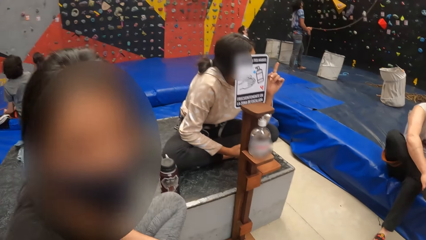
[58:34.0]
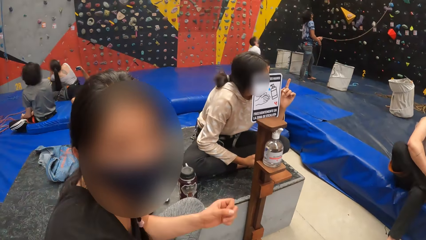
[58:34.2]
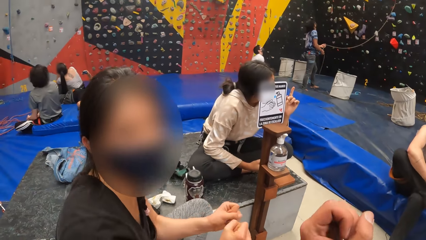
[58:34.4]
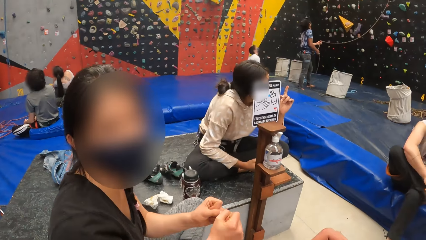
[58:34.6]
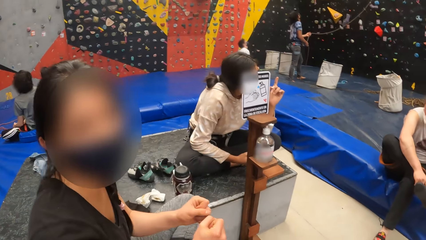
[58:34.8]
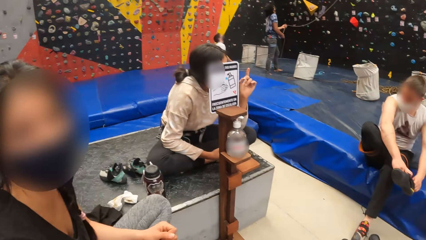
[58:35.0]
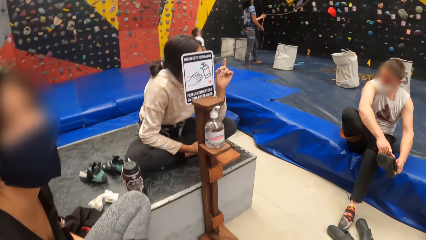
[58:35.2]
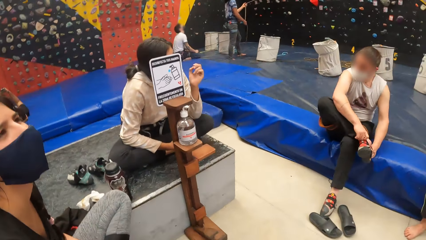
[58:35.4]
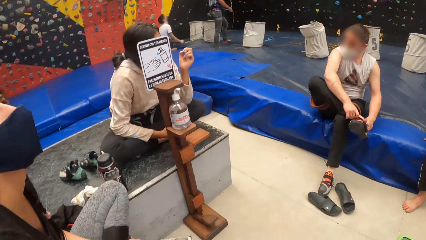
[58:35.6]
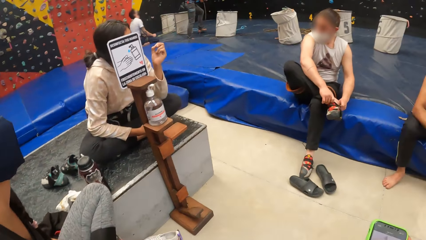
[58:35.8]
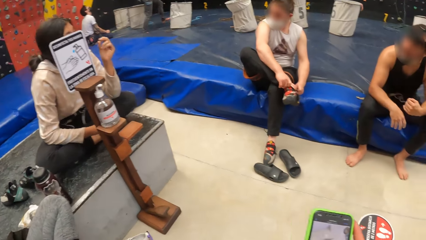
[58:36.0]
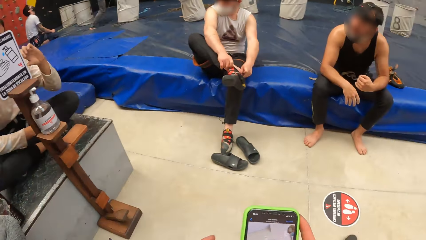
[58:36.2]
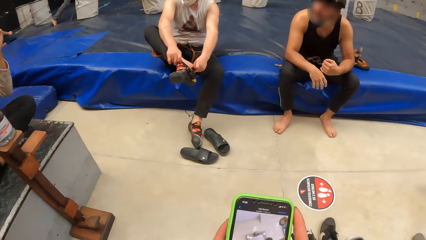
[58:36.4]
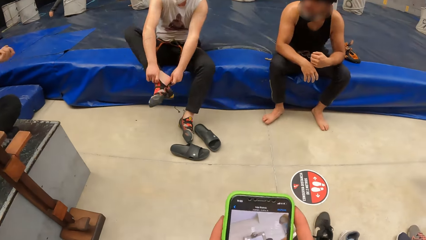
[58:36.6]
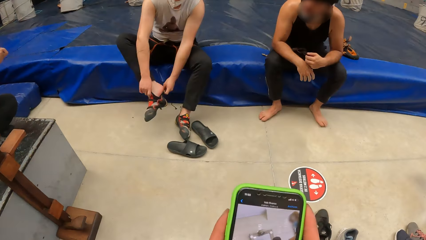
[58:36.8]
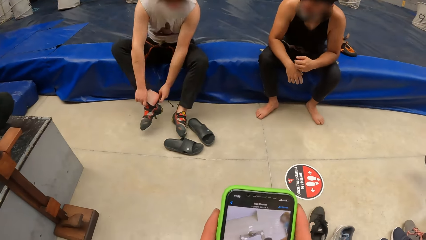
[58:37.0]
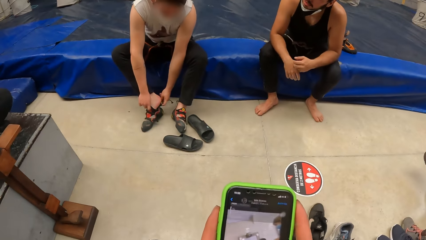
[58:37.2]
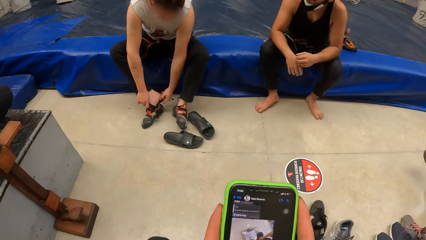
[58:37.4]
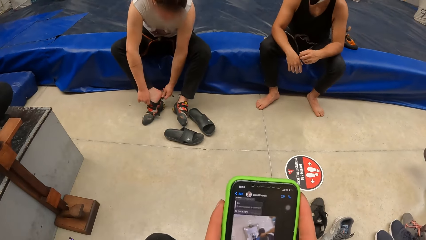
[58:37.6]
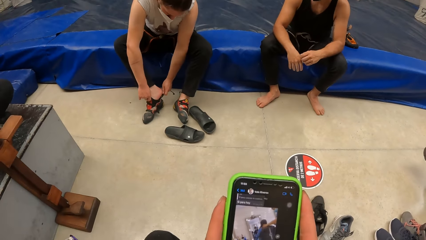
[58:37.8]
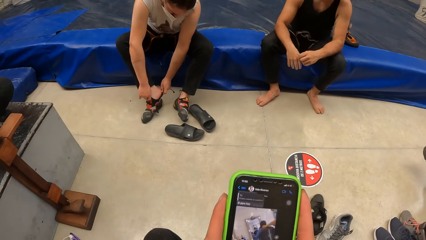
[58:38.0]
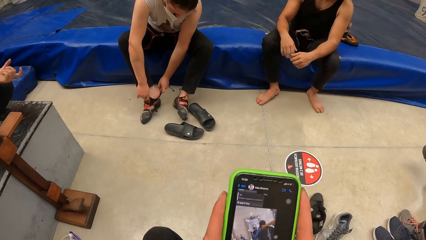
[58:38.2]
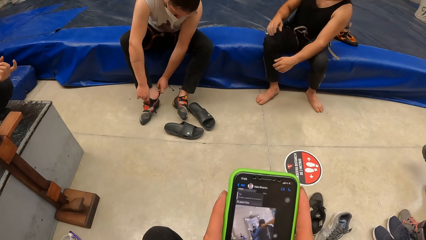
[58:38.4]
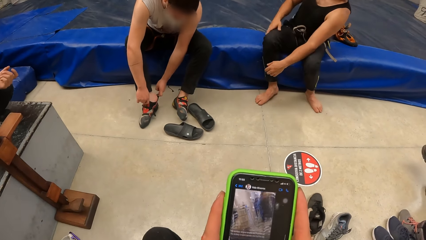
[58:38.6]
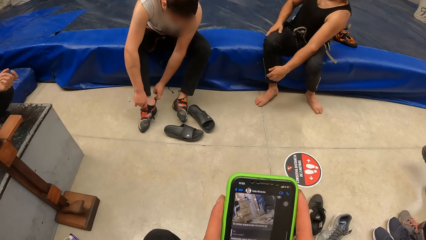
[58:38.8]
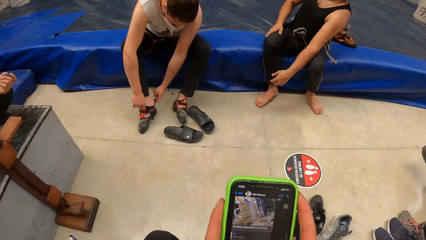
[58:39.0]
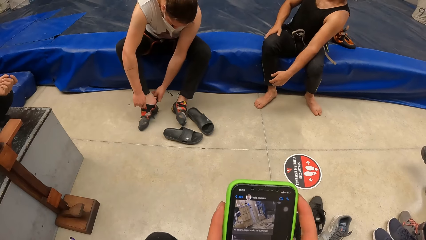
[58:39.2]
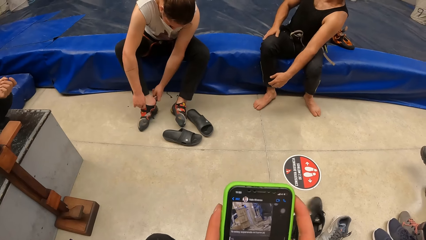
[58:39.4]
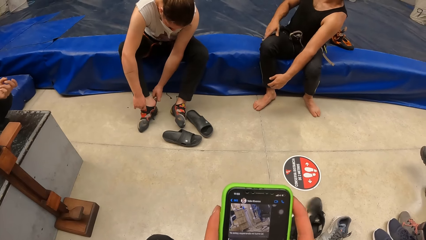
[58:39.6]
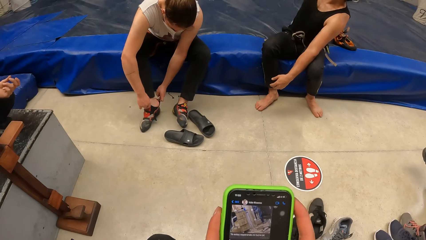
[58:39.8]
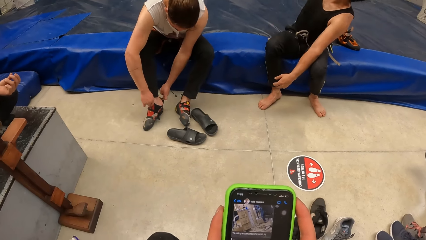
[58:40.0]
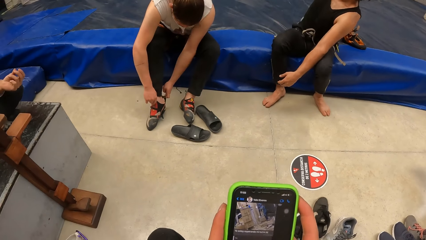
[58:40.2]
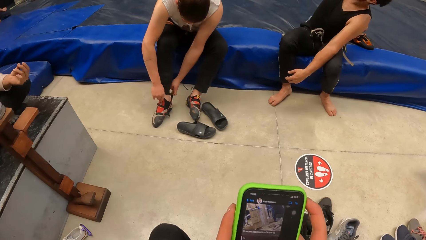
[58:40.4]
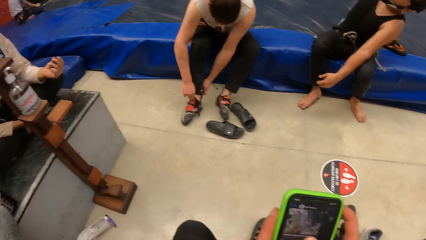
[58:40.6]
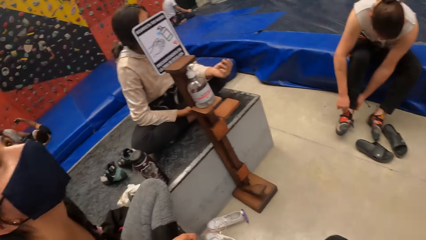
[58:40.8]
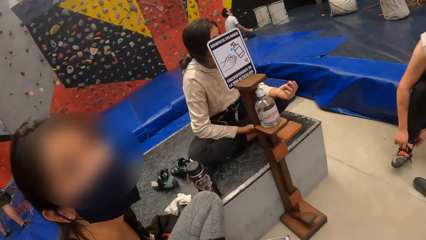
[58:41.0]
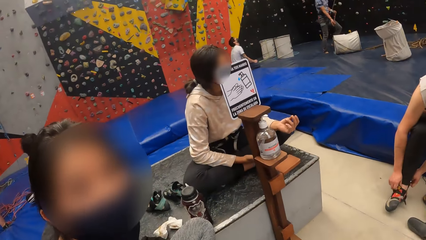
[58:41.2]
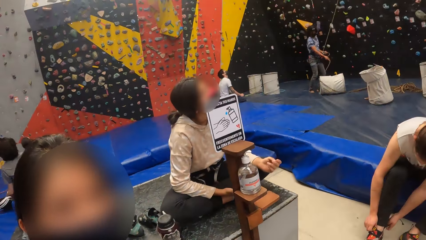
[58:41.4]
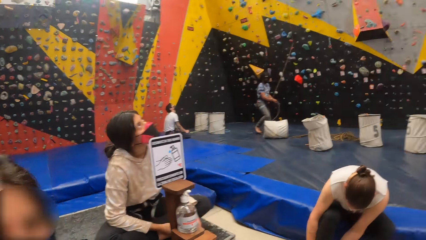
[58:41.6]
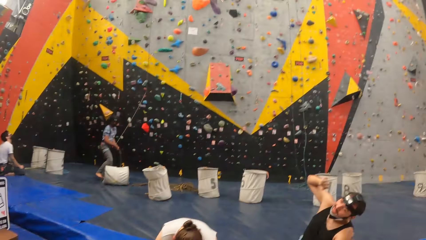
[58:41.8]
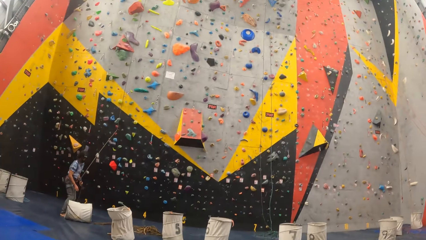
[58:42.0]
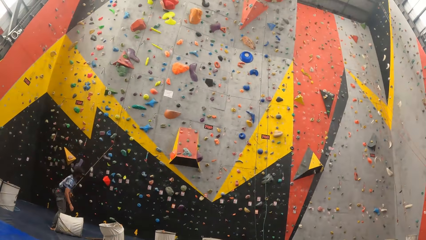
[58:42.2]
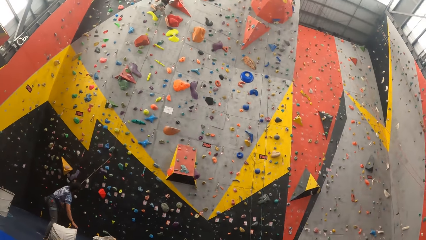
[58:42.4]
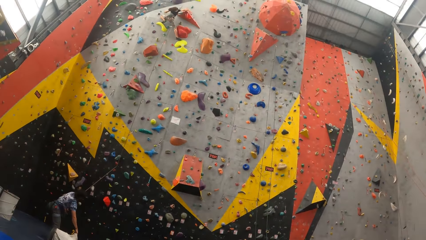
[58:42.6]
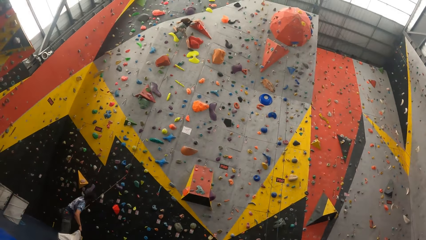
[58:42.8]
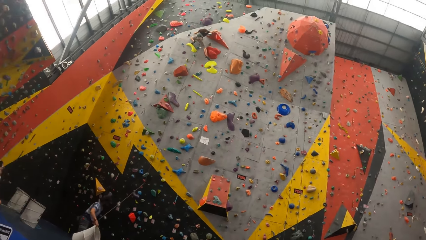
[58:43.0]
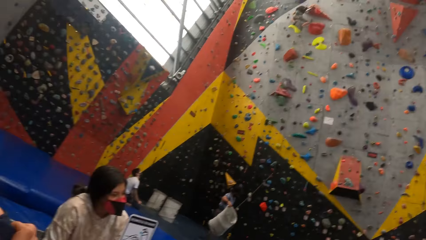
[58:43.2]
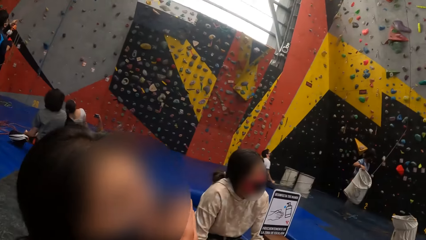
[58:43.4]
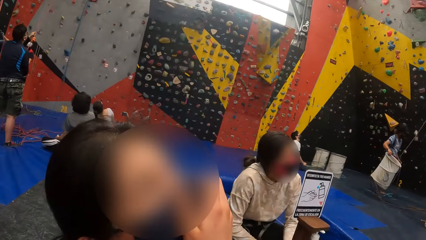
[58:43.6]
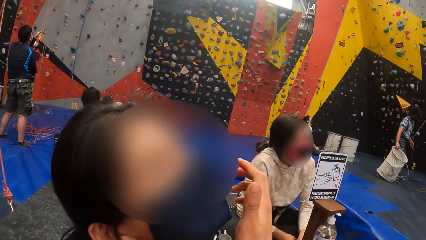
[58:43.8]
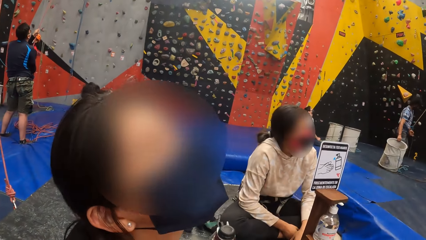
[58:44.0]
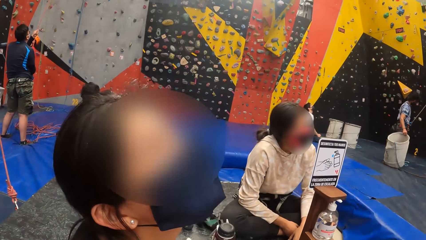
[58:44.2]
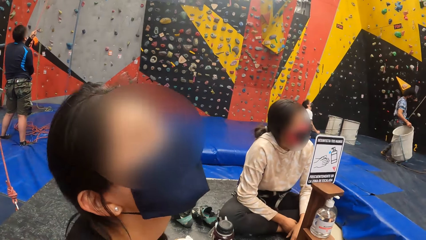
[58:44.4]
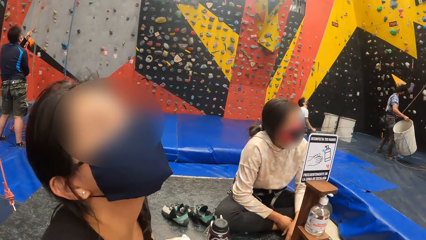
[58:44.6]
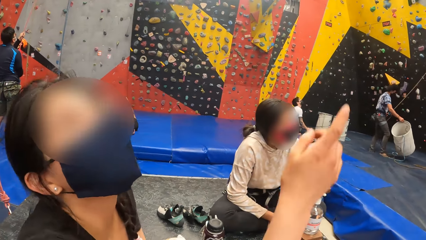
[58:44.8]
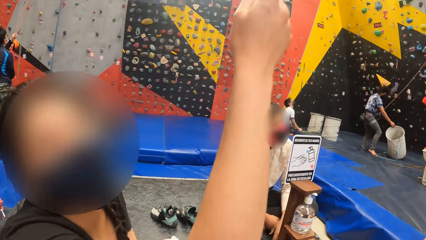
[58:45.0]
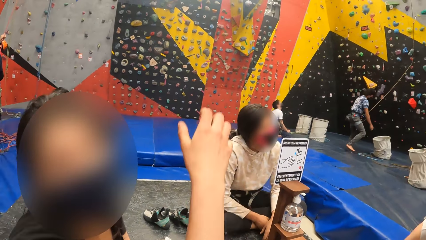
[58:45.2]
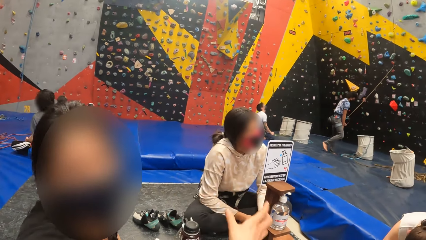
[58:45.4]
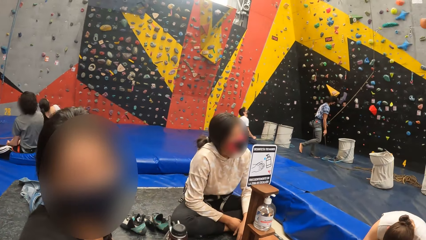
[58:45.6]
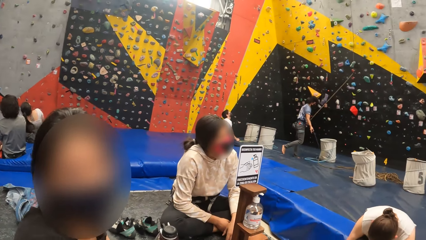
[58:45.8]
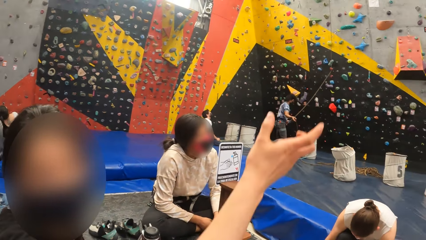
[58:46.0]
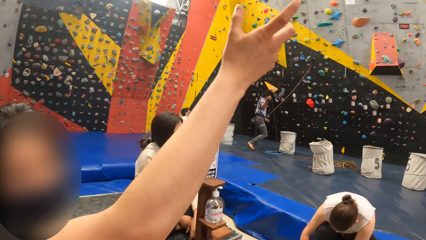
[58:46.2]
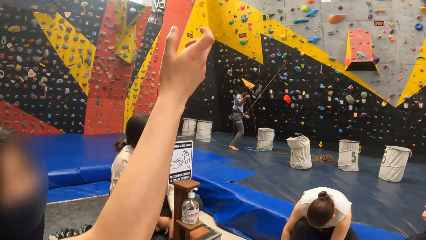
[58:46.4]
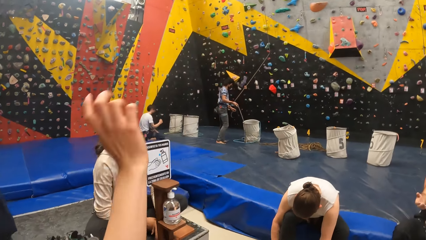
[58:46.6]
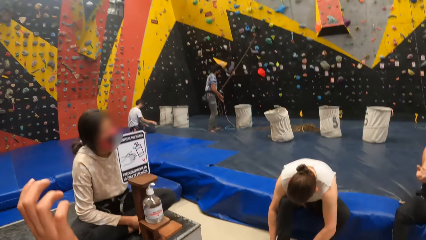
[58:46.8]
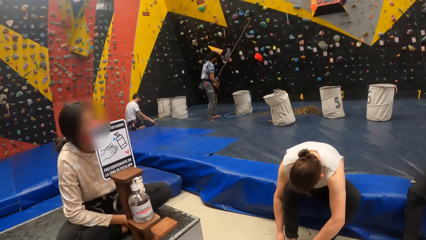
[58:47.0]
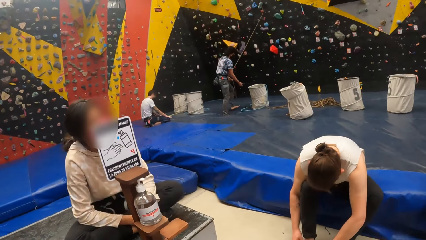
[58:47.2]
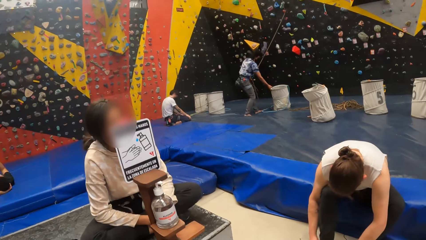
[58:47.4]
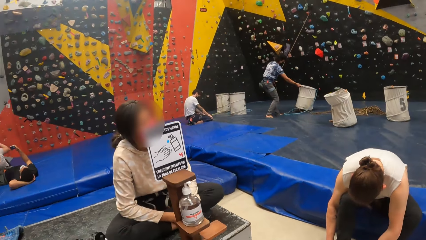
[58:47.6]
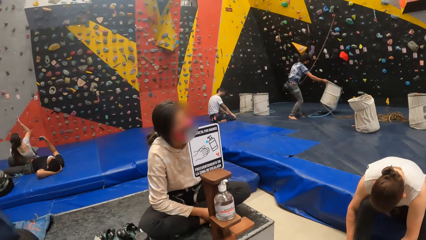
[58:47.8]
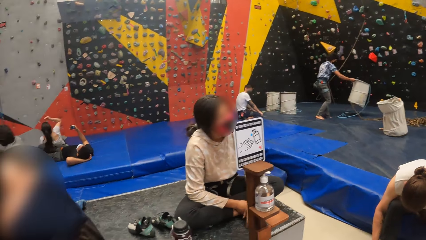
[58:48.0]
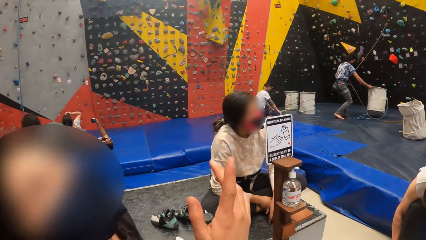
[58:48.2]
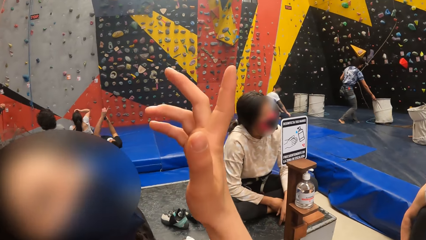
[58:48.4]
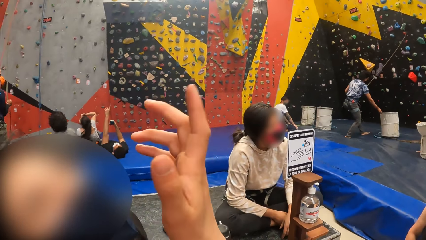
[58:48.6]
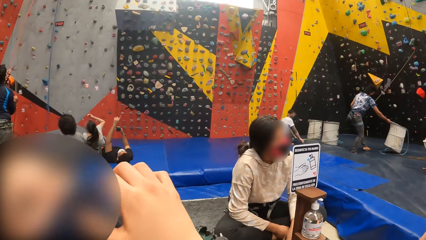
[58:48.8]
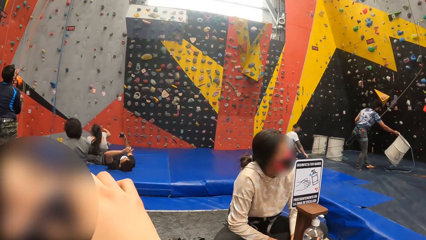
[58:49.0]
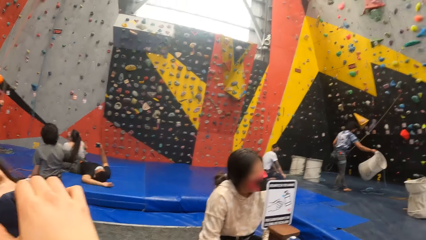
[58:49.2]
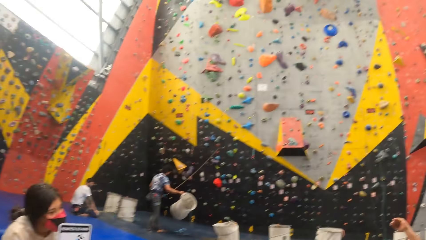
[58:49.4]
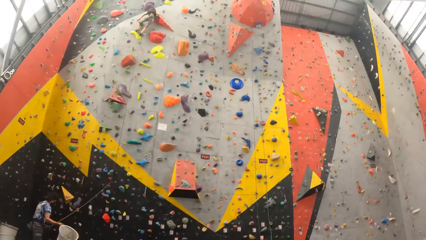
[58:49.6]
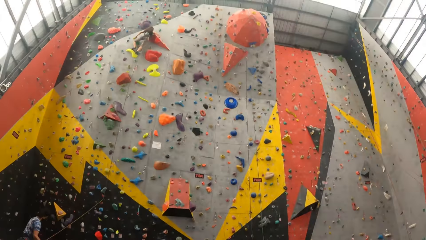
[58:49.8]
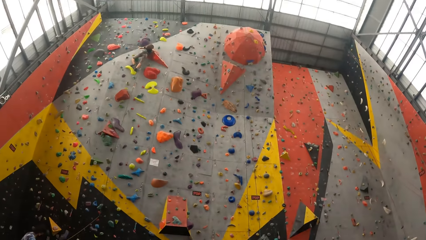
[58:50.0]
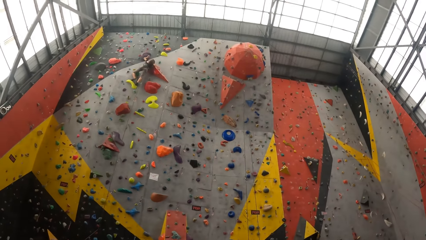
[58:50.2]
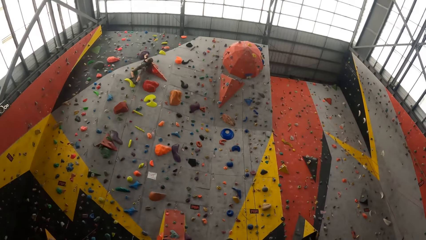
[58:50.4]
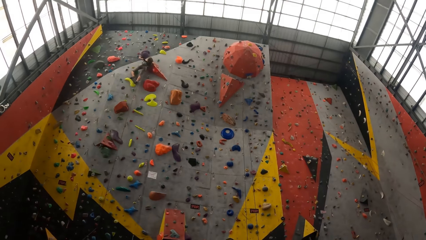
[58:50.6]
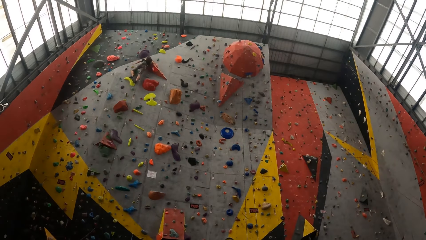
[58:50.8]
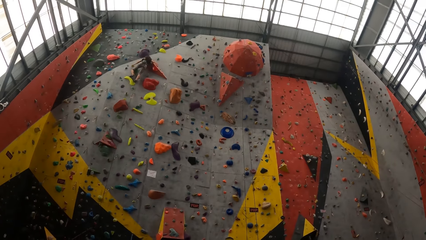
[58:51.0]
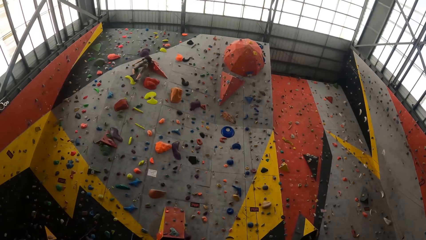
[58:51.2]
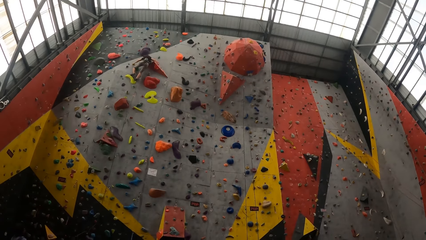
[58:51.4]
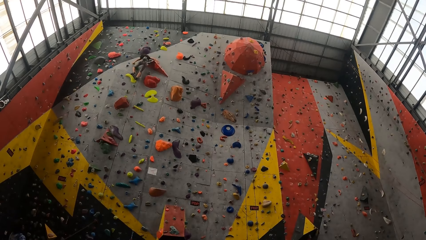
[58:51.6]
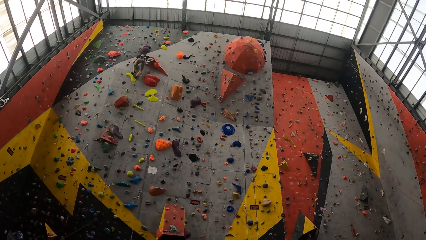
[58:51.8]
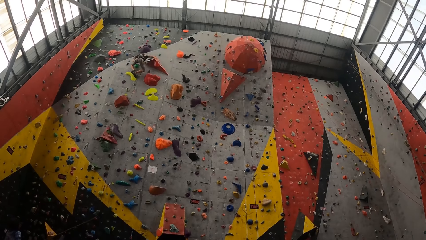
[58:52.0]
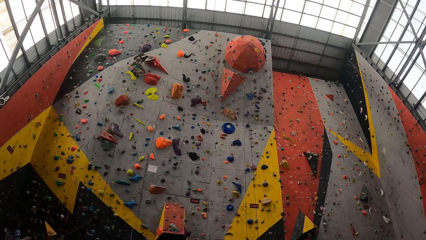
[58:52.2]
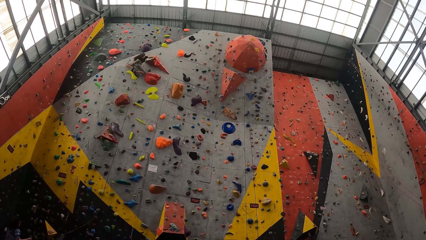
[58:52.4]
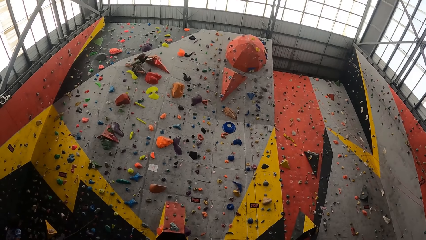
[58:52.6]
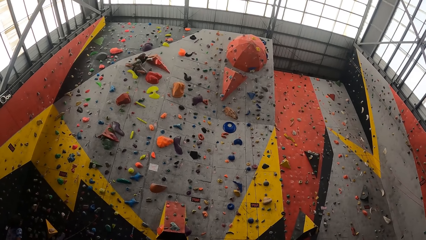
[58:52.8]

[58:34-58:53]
A lady wears the shoe on a right leg with both hands. A woman moves her hand. Another lady looks at the camera wearer. The first lady looks at a person. The camera wearer stares around. They operate the smart phone. They stare around. They look on the climbing wall. The other lady stares up the building. The camera wearer looks around in a bouldering room.
